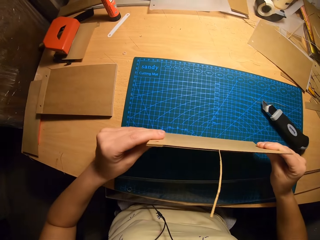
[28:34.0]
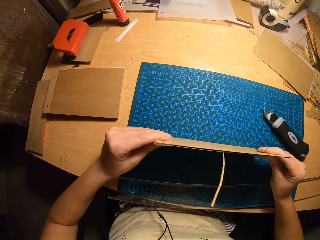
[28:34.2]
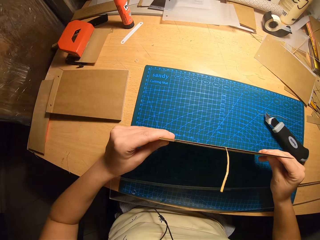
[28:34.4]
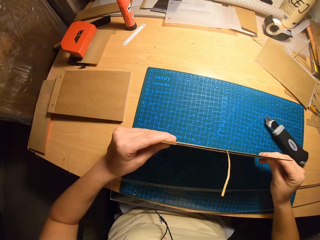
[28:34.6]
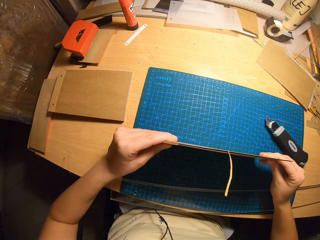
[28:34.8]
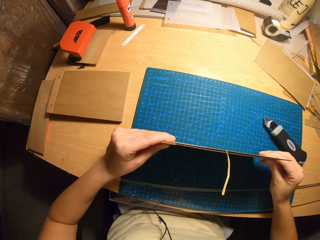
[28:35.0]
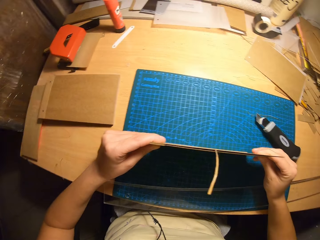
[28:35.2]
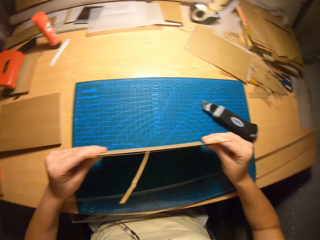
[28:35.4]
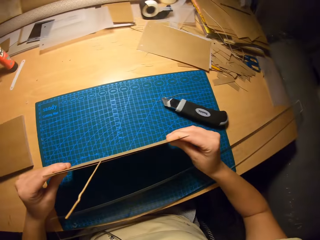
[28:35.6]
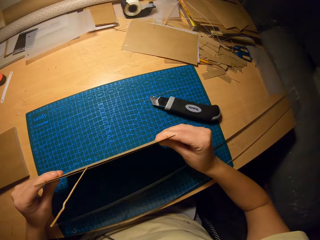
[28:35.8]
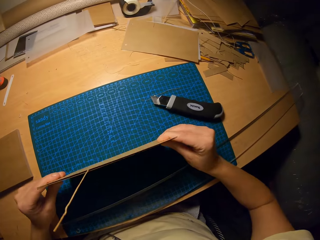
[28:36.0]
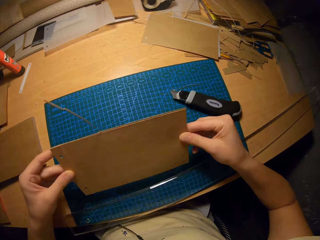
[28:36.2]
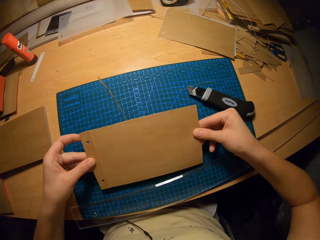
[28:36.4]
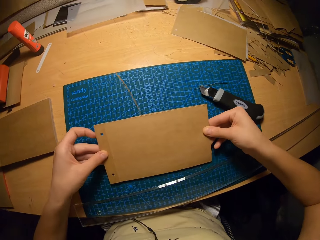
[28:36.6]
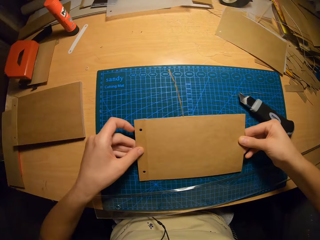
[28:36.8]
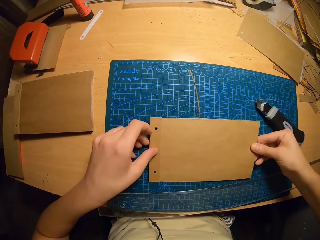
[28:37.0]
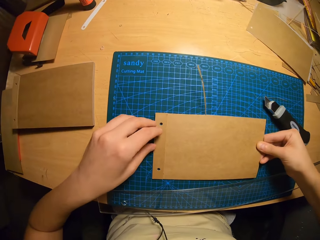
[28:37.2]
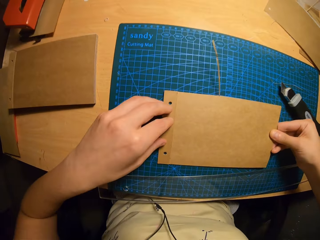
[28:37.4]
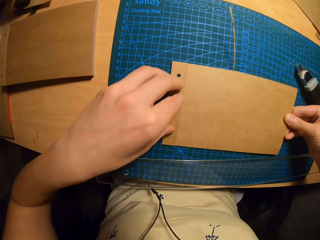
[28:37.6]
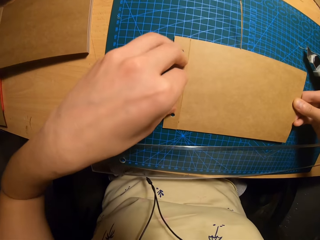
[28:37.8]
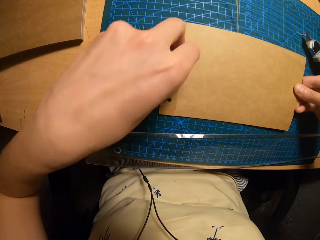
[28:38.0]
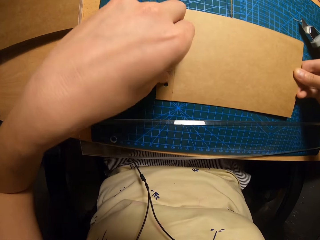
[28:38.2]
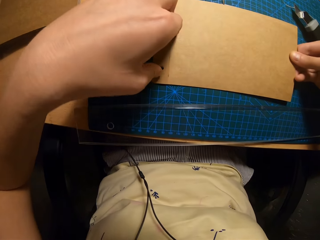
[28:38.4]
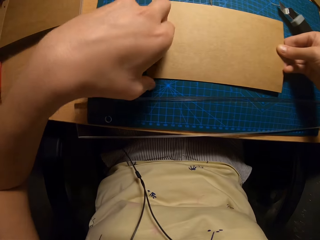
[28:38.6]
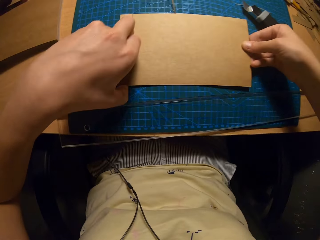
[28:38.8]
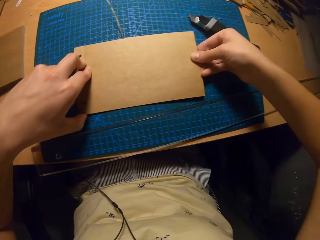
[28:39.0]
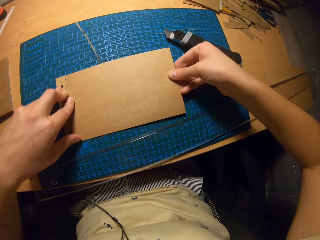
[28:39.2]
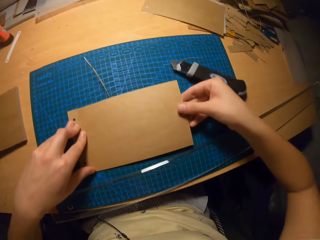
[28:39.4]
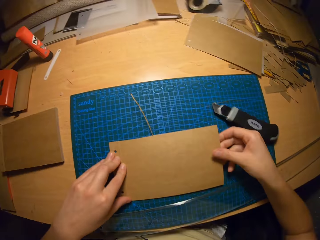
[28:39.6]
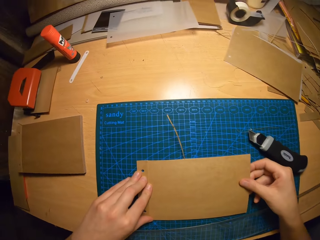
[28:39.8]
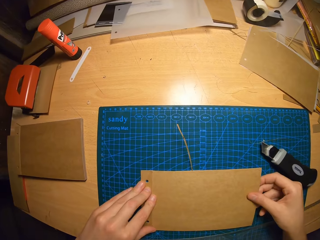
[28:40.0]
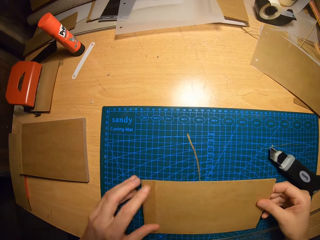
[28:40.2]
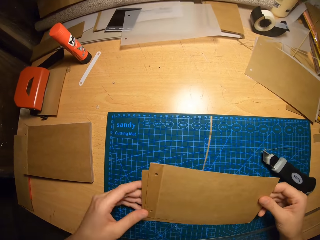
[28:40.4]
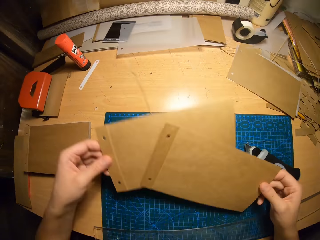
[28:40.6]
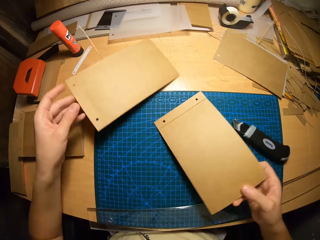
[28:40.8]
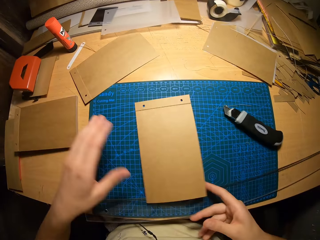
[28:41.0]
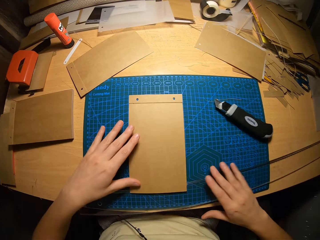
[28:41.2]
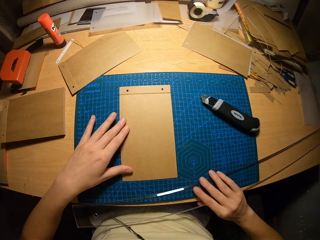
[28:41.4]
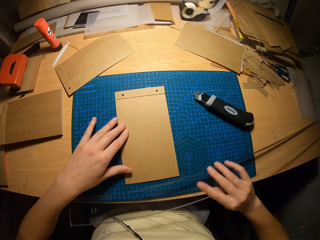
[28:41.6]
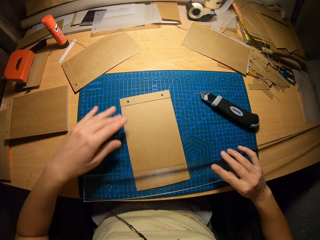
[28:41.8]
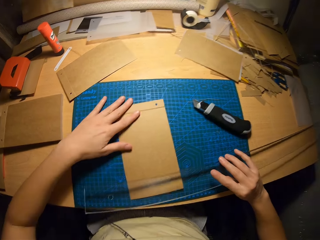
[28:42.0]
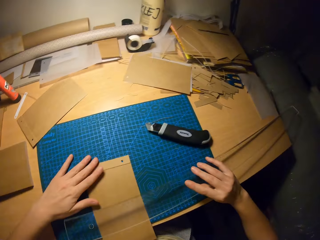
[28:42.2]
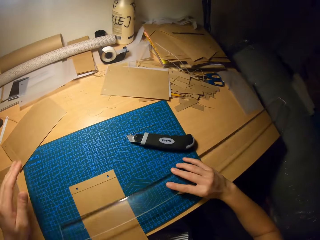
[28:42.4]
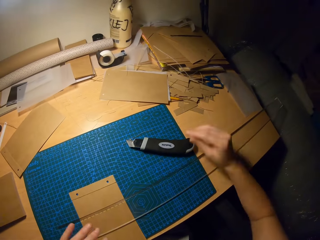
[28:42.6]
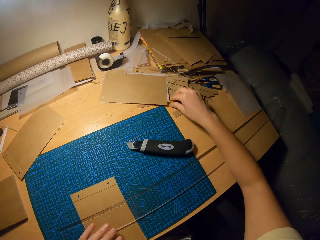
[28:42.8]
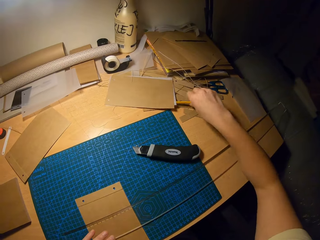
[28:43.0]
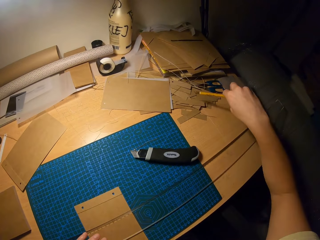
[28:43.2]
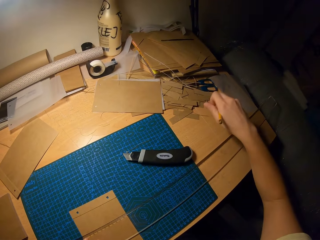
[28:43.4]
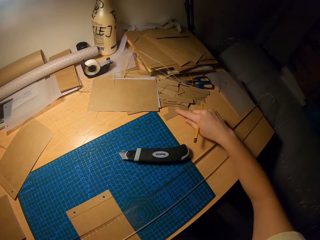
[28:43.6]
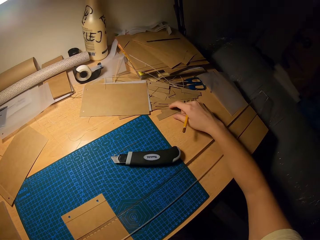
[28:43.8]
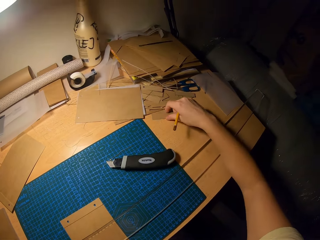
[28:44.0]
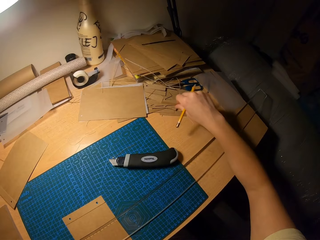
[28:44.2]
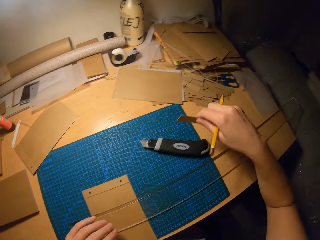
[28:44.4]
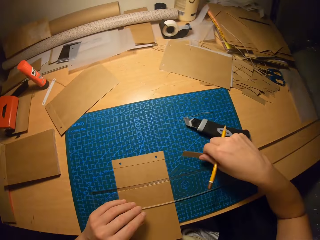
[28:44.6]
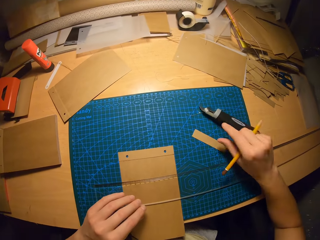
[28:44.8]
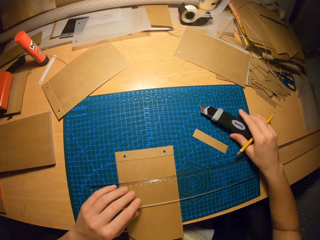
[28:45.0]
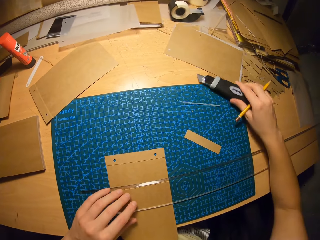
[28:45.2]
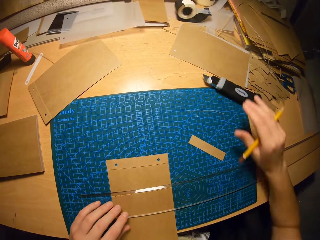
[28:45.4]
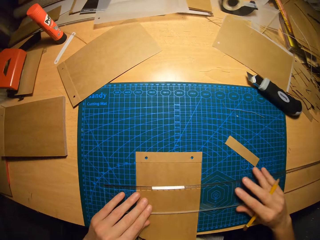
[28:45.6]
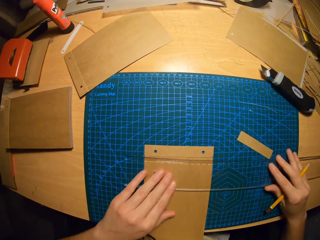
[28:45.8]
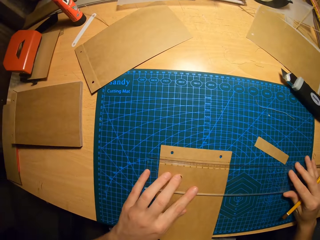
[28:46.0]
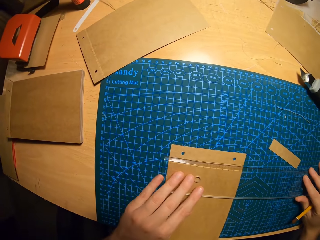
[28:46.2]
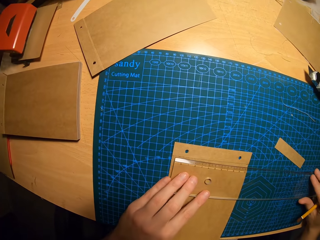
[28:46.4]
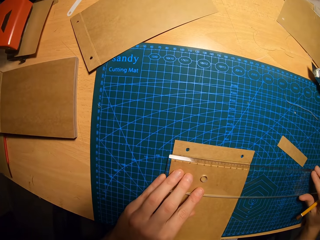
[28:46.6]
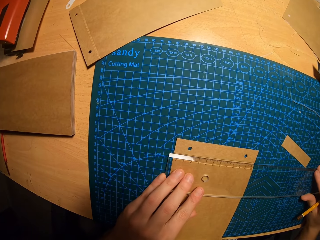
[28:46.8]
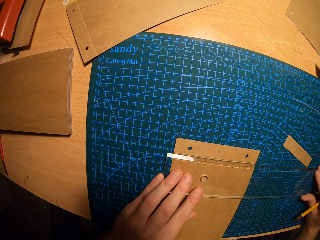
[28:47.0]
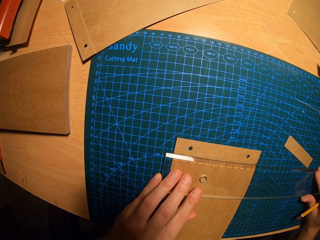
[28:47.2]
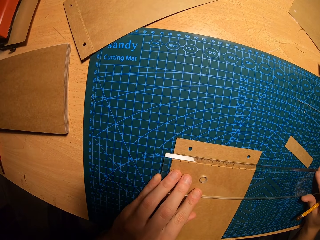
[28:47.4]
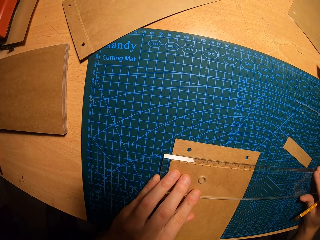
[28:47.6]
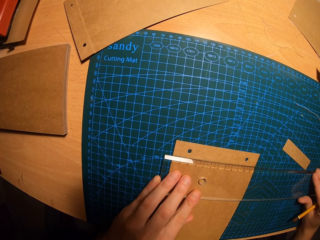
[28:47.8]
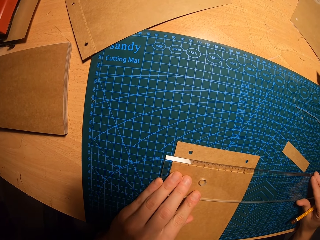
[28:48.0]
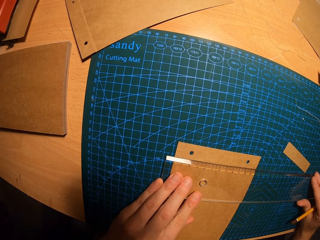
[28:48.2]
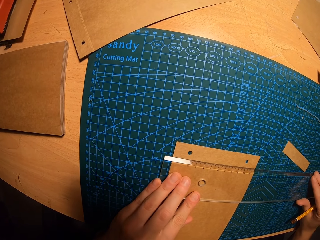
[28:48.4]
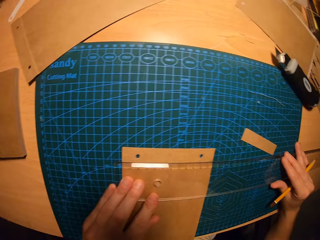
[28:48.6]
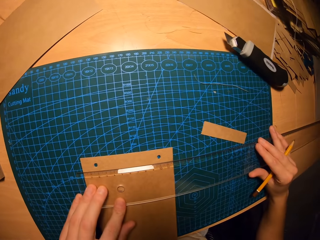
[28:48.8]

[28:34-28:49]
The camera wearer picks up the paper from the table and bounces the paper on the table. She levels the cards on the cutting mat. She places the paper on the table. She aligns the paper. She separates the two cards. She drops one of the cards on the table. She places the card on the cutting mat. She carries the ruler on the table with her right hand. She adjusts the card on the cutting mat with her left hand. She drops the ruler on the card. She takes a pencil on the table with her right hand. She takes a small piece of card on the table. She places the card on the cutting mat. She moves the pen knife on the cutting mat aside. She moves the ruler on the card.

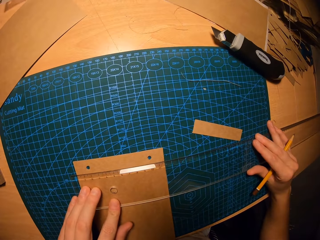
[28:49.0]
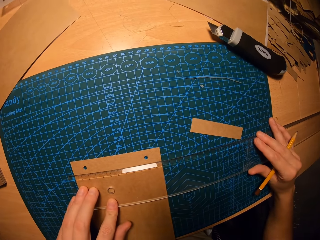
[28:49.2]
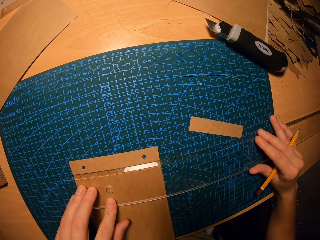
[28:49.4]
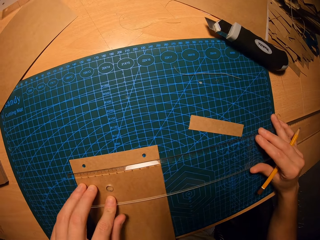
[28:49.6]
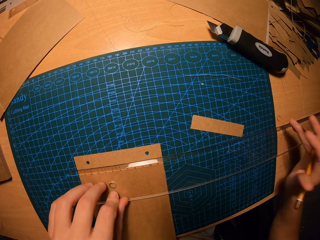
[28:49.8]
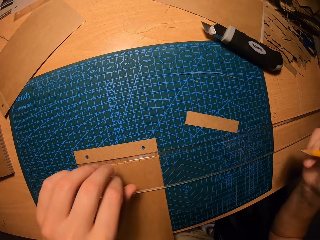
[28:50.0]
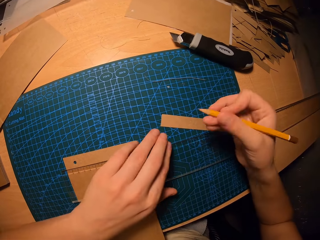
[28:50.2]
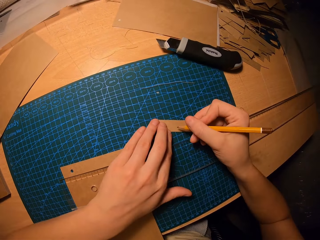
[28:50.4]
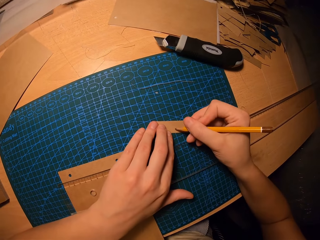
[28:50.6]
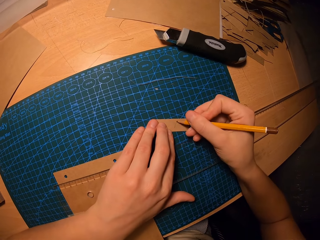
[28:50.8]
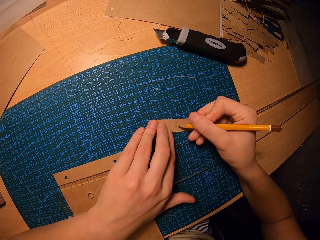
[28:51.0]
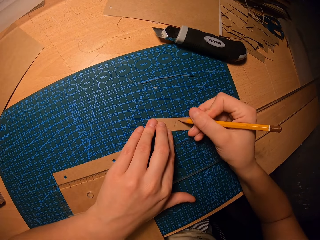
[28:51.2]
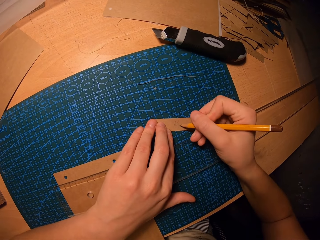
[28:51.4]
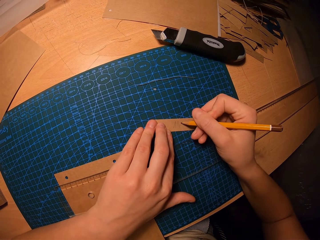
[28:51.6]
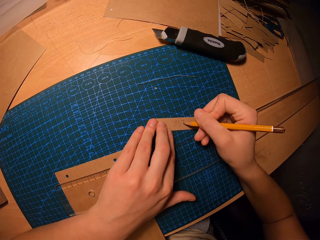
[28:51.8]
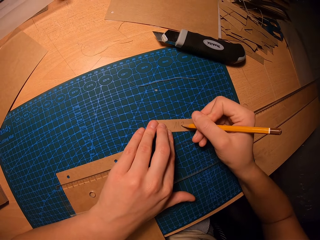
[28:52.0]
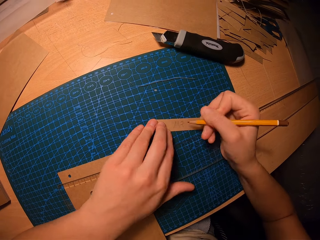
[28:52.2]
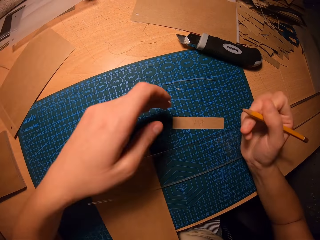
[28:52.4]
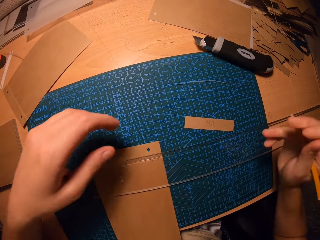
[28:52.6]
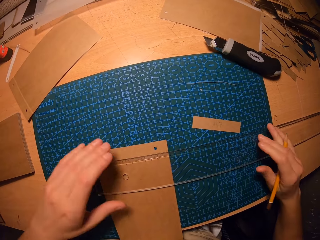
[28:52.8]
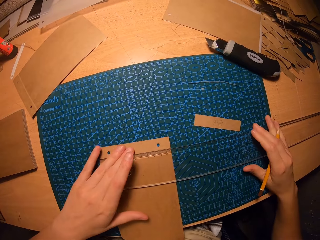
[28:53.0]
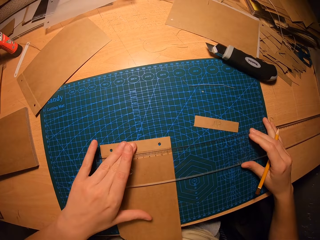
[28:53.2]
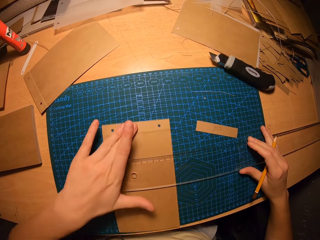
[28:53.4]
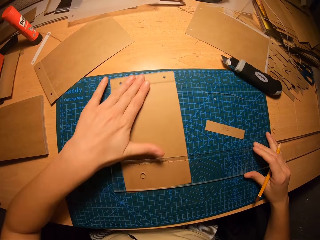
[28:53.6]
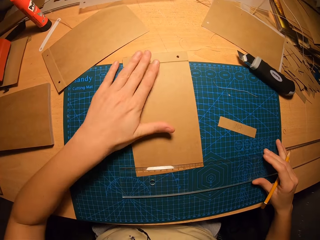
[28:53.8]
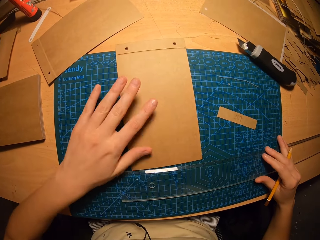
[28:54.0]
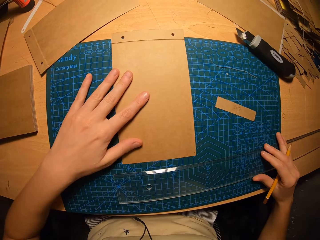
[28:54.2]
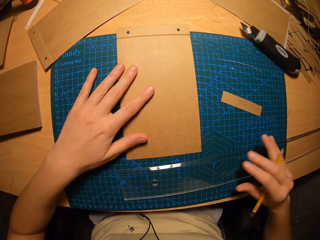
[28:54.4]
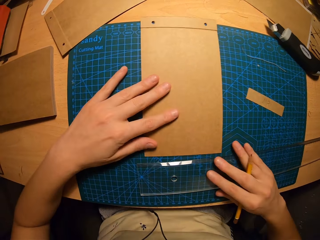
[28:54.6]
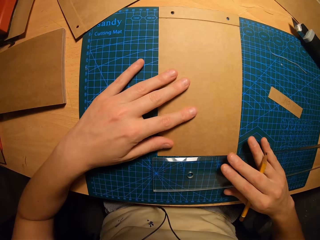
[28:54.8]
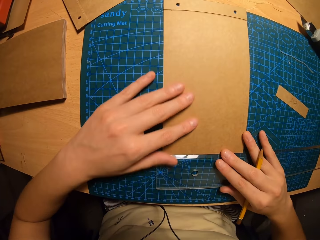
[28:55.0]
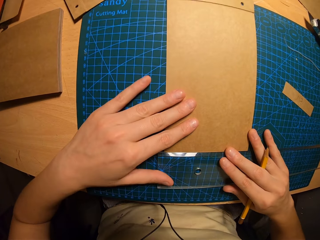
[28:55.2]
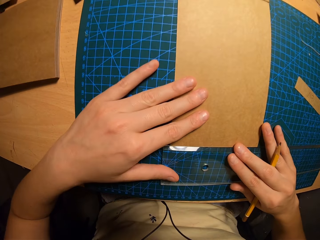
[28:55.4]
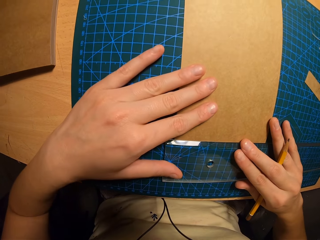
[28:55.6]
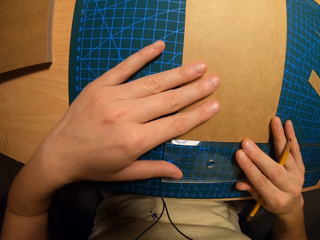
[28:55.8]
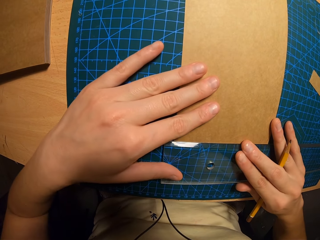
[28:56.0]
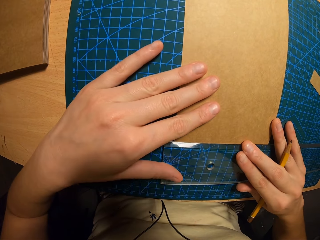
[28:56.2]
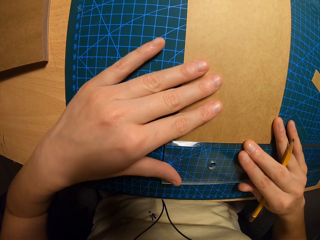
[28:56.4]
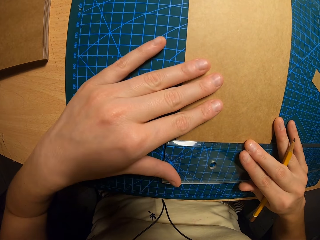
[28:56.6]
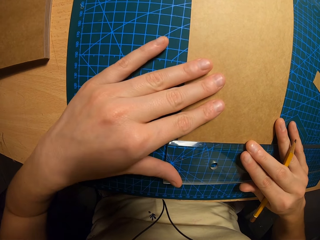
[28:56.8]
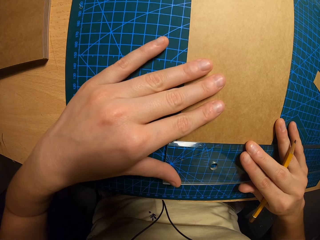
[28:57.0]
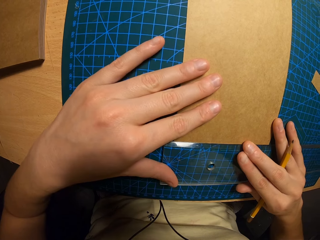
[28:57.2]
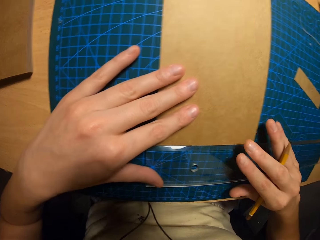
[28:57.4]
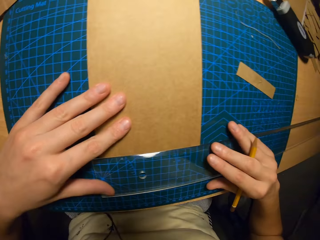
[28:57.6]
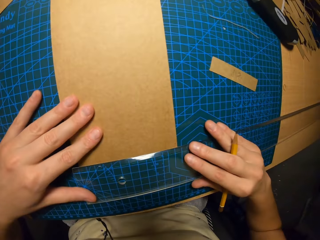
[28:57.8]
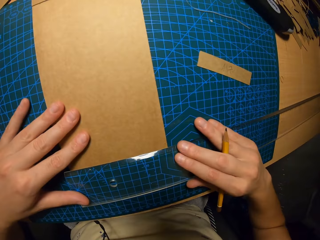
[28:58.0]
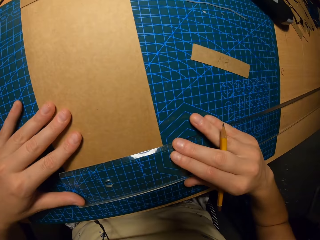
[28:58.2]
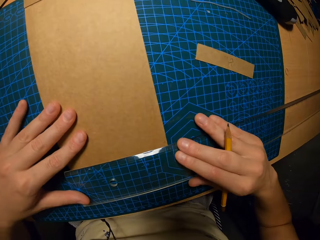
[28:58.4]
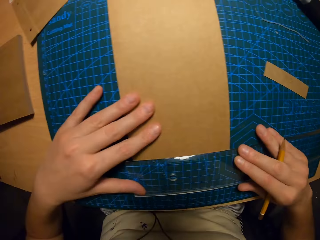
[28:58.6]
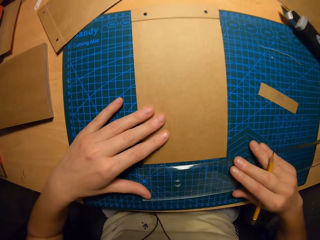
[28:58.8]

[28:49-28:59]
The camera wearer writes on the small piece of paper with the pencil. She removes the card under the ruler. She adjusts the ruler with her right hand. She aligns the ruler with the paper.
